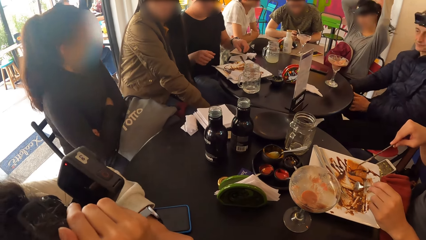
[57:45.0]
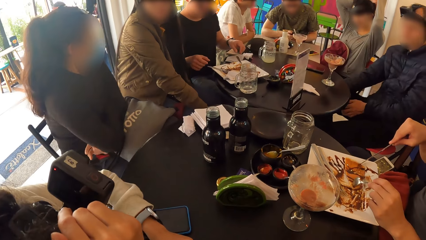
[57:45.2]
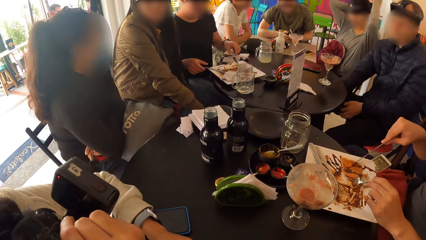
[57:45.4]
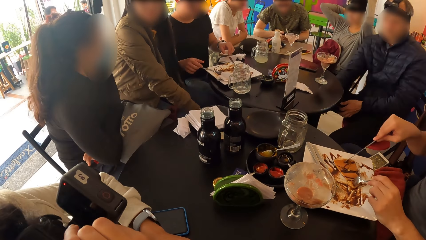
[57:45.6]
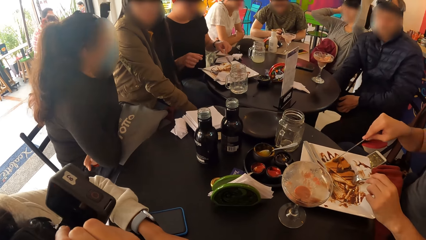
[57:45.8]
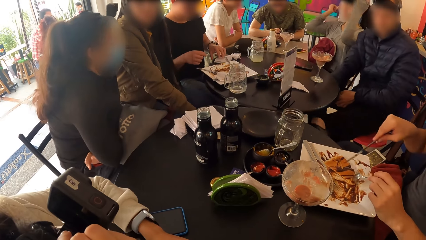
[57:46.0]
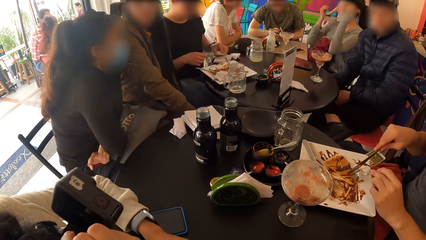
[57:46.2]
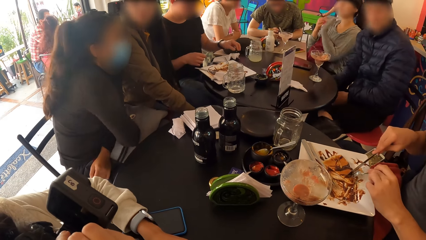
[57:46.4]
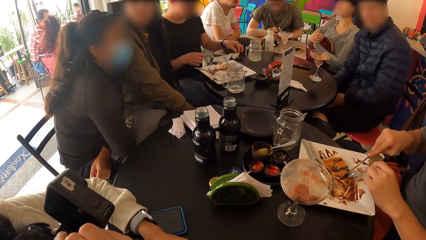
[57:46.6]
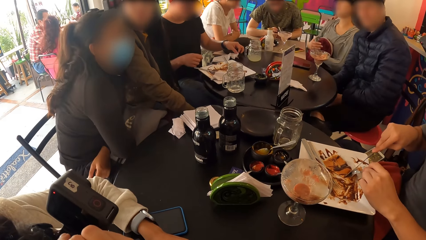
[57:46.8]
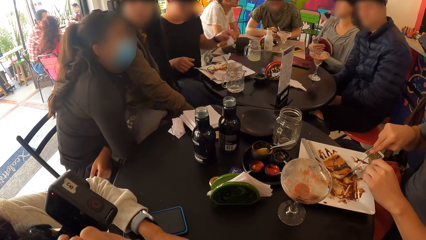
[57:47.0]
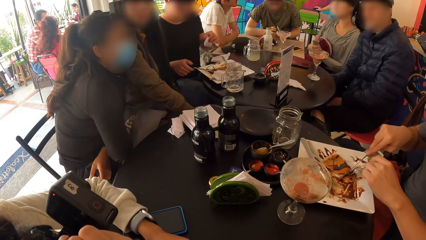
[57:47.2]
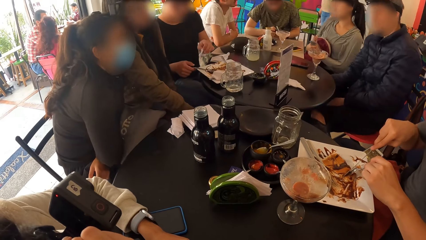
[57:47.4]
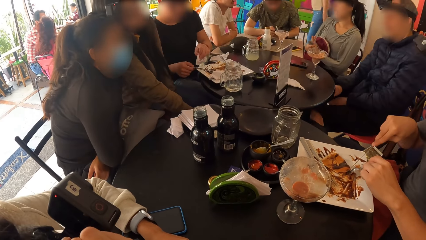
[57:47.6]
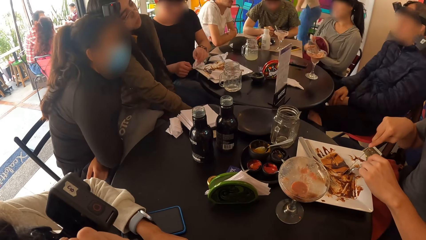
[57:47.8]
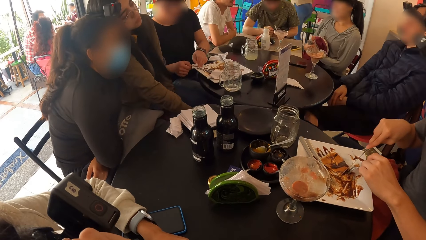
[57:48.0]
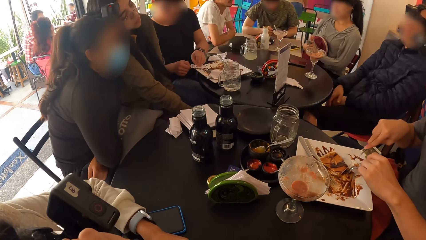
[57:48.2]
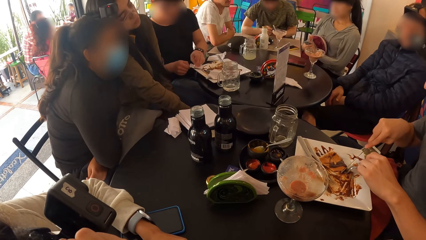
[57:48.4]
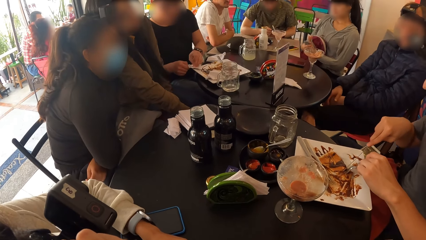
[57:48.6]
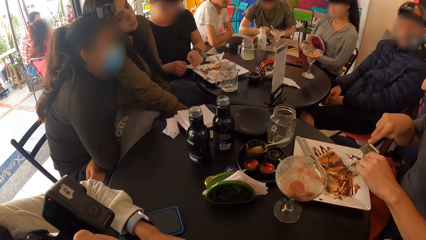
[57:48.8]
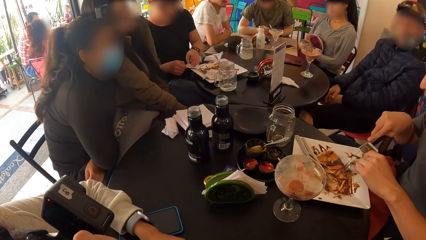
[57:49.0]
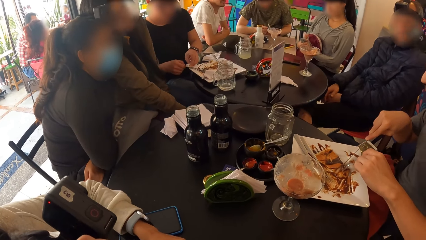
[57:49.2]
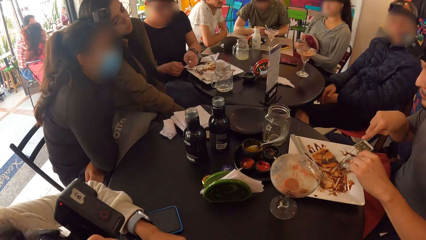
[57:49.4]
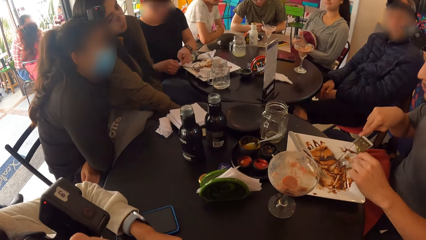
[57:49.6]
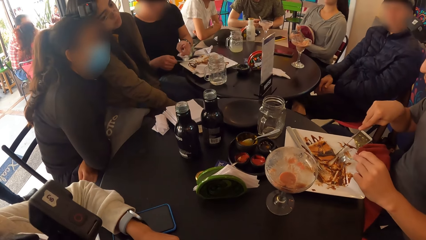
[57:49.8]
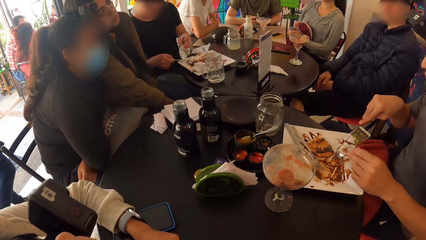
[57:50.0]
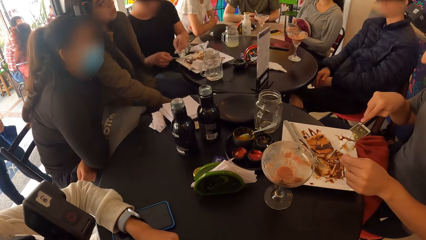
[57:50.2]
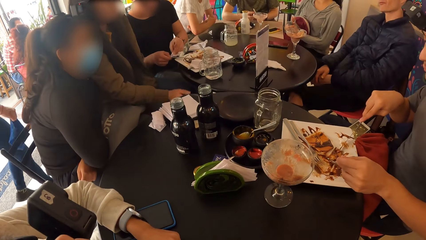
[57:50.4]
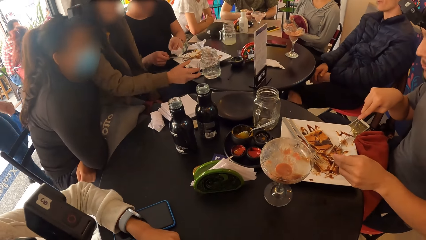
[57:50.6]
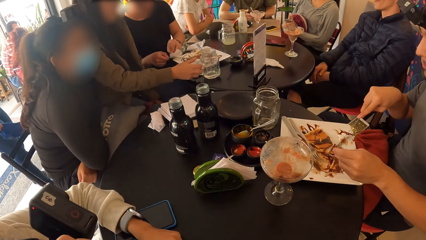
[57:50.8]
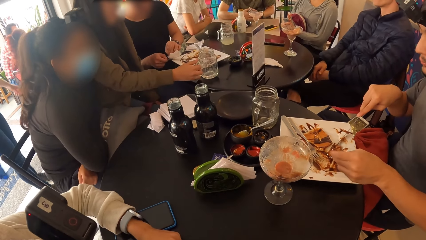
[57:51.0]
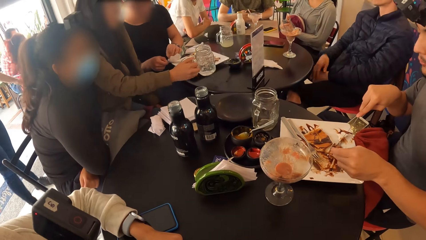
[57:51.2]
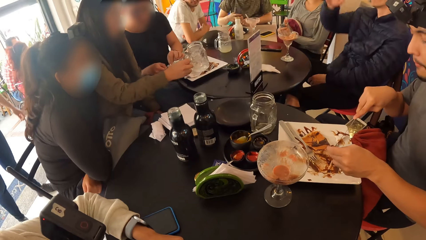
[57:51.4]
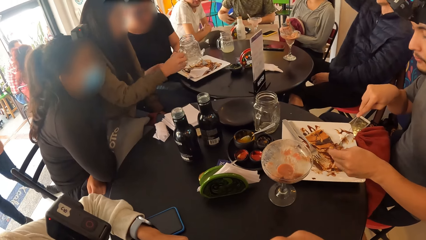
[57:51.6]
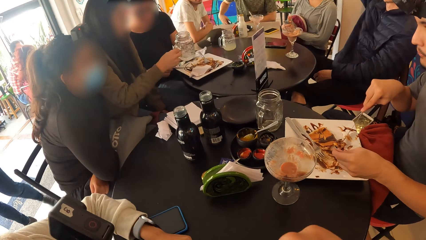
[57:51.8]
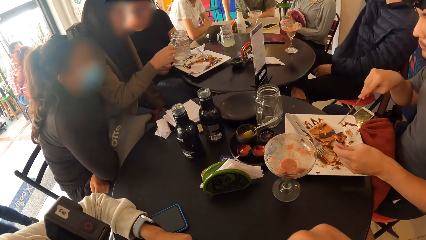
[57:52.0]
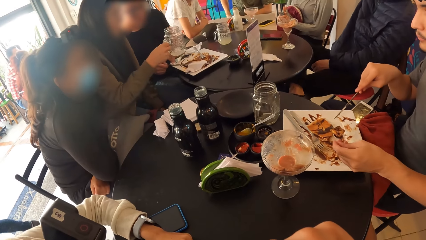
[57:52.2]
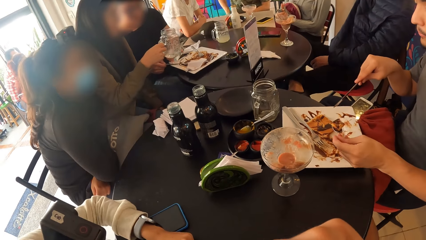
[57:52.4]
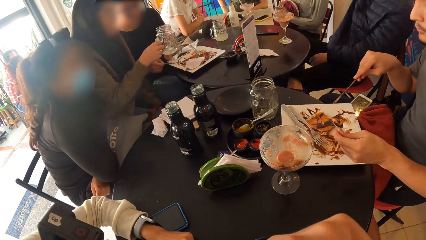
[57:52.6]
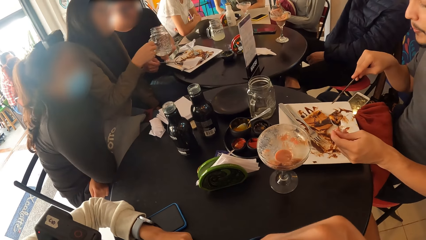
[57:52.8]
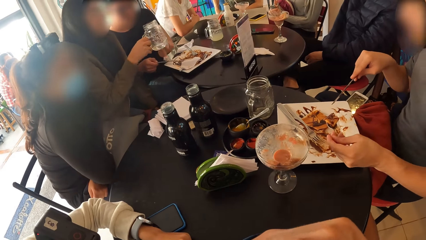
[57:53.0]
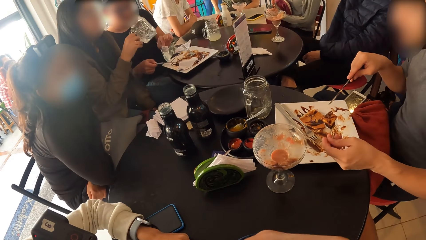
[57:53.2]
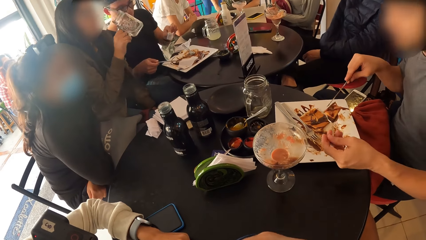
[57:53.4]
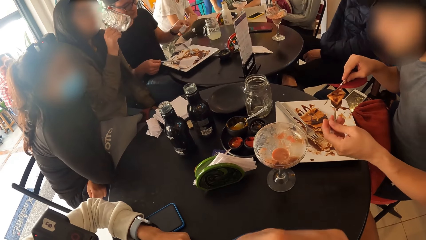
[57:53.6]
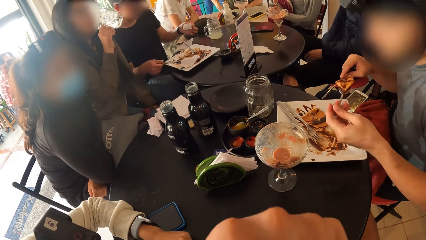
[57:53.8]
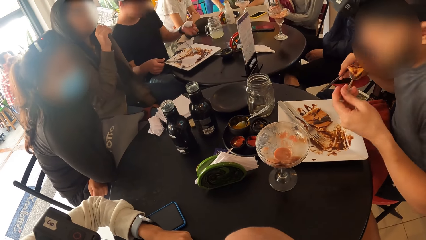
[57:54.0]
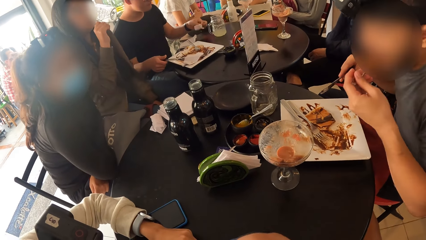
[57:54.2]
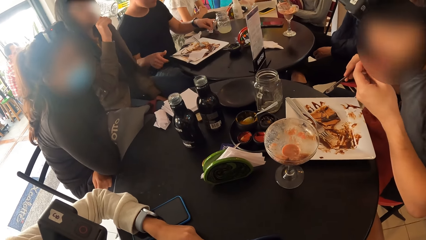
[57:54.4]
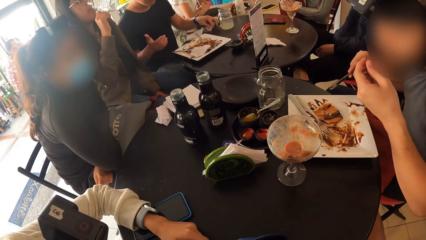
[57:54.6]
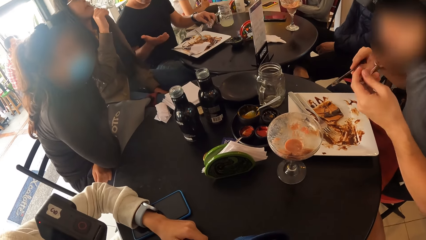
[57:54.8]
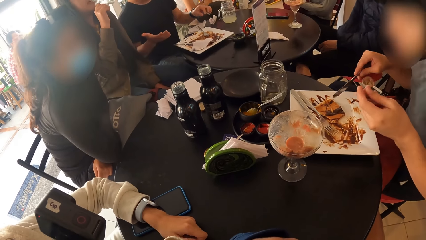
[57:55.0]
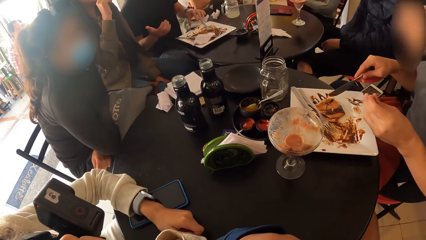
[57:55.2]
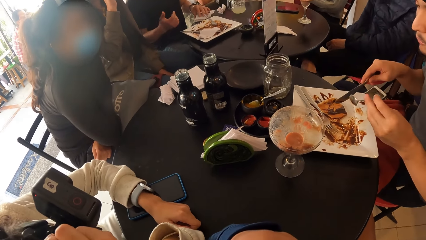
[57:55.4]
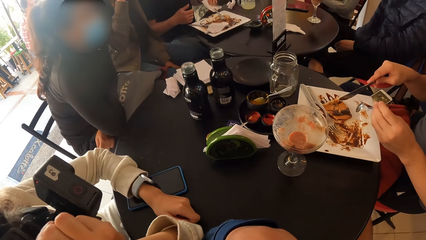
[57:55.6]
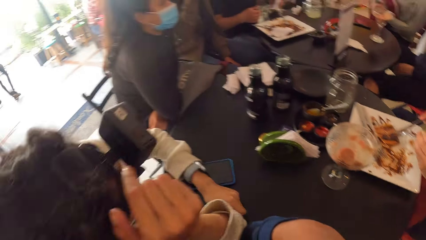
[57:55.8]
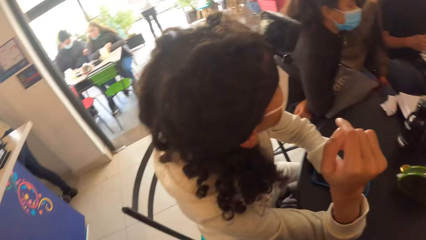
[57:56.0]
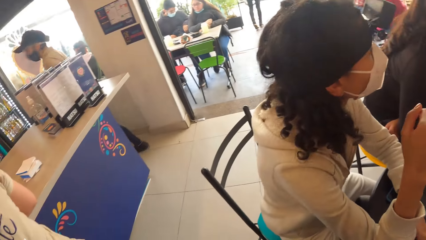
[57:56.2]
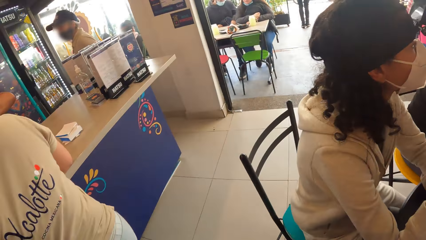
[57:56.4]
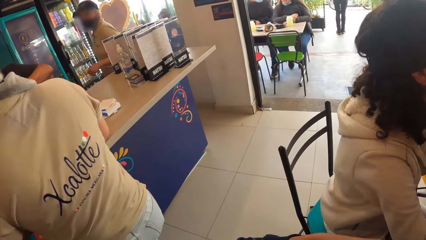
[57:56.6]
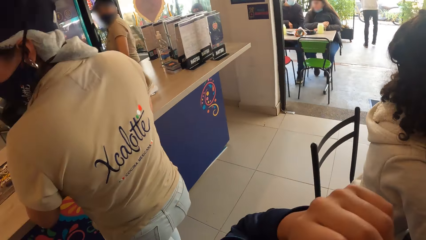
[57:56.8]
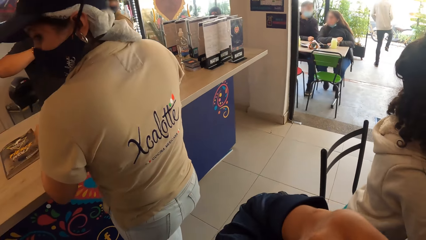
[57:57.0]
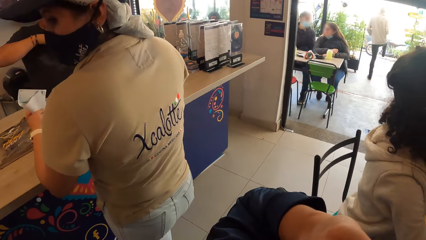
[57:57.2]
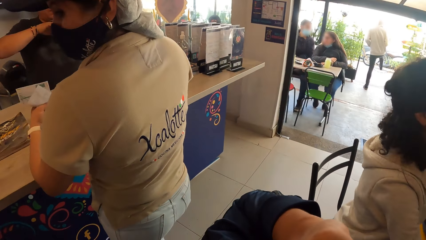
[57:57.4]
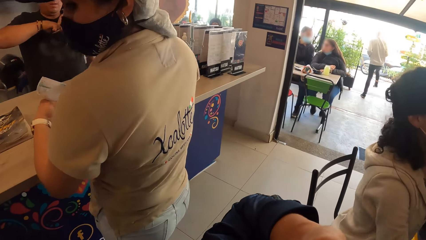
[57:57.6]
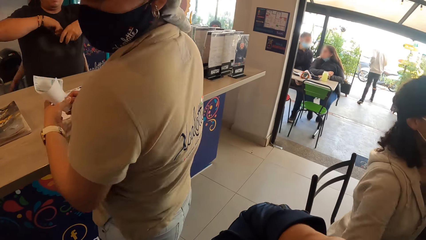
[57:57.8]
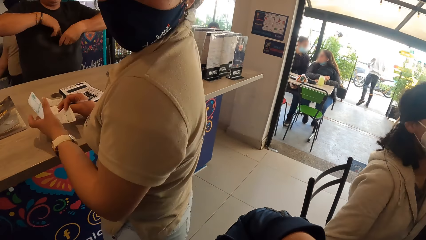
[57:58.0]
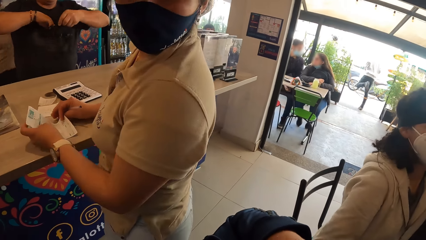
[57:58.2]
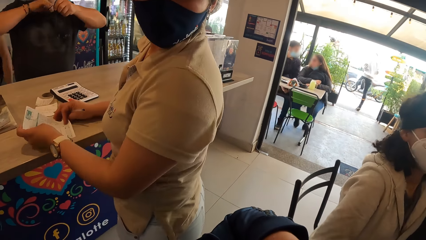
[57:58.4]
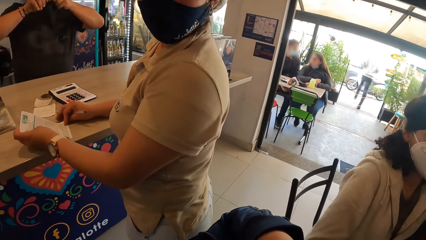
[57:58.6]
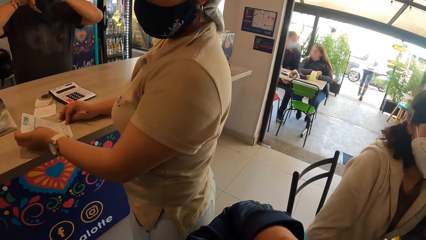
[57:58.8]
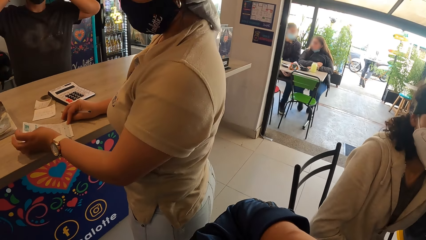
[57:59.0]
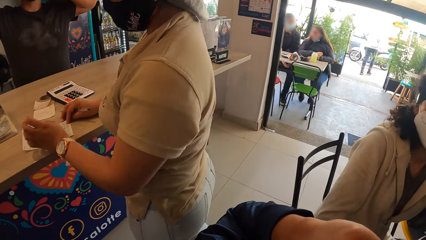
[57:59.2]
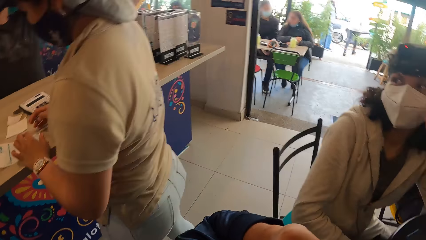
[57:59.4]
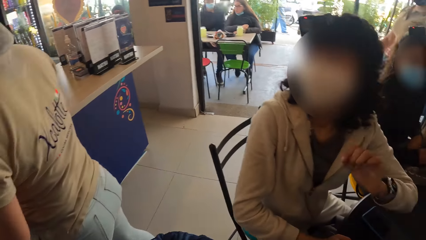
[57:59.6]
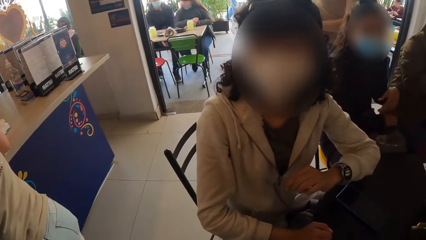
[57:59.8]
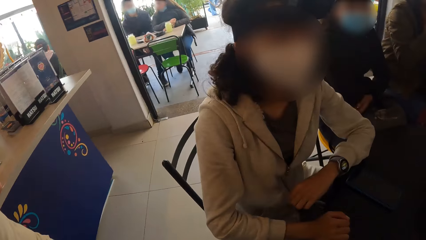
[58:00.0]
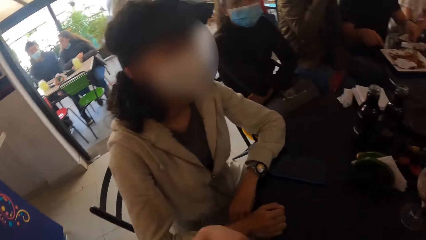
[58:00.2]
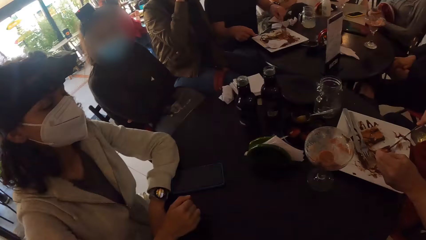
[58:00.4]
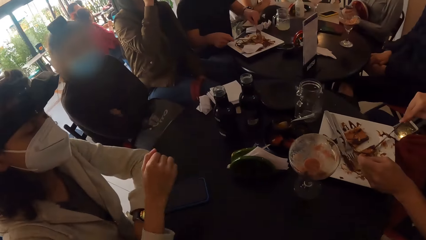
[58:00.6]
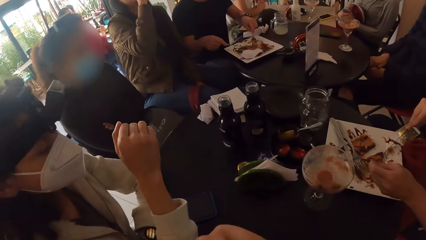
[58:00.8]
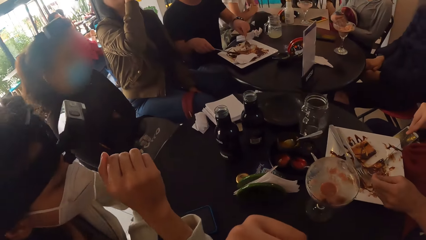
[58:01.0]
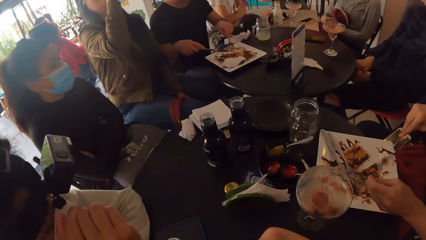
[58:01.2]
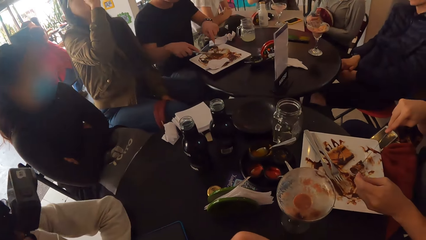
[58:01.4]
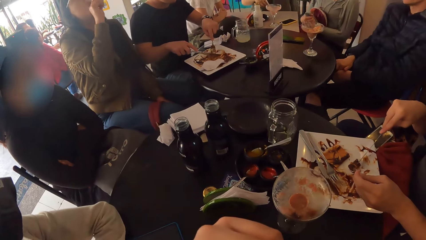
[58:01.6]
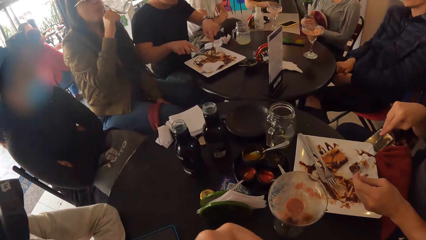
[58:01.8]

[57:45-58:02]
A person uses the knife and fork to chop the food. Another person takes the jar with water on the table. The first person eats the food with the spoon. The other person drinks the water. A woman interacts with the camera wearer.
